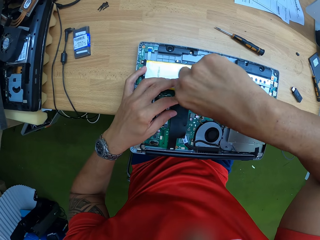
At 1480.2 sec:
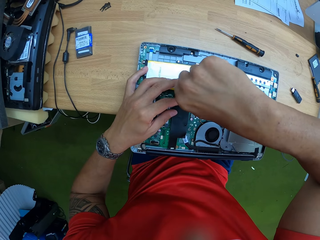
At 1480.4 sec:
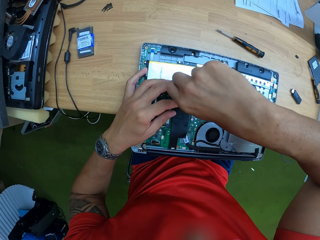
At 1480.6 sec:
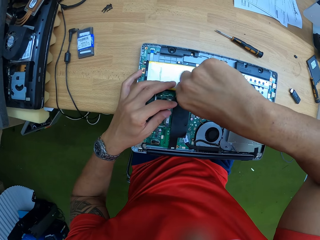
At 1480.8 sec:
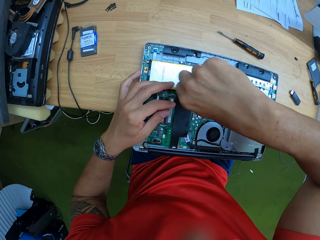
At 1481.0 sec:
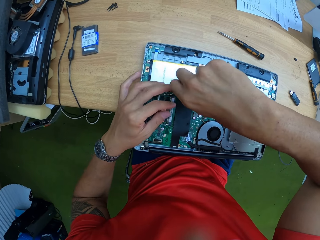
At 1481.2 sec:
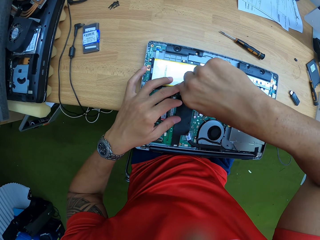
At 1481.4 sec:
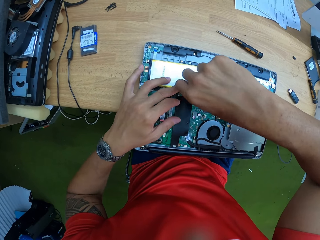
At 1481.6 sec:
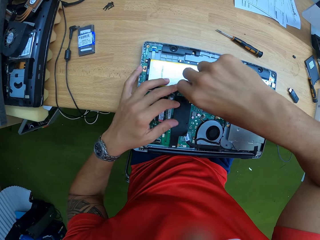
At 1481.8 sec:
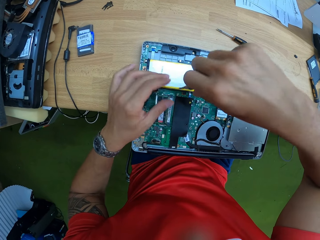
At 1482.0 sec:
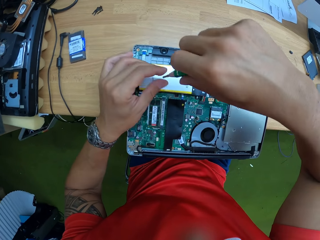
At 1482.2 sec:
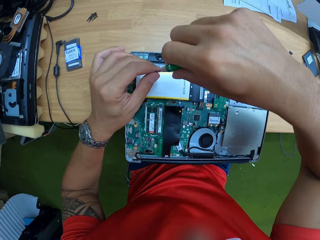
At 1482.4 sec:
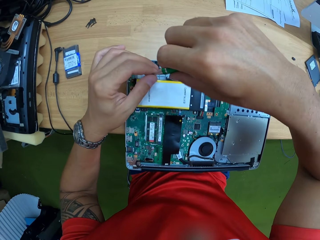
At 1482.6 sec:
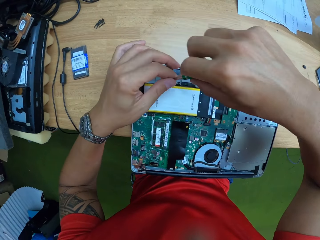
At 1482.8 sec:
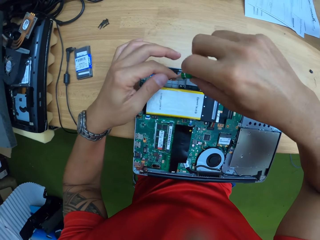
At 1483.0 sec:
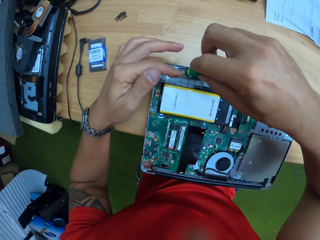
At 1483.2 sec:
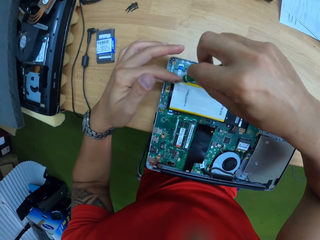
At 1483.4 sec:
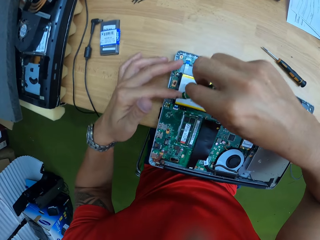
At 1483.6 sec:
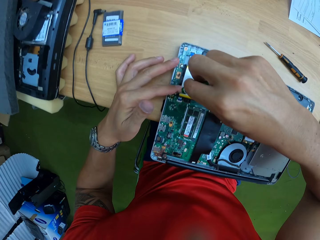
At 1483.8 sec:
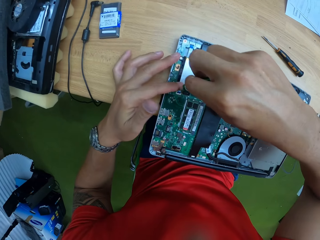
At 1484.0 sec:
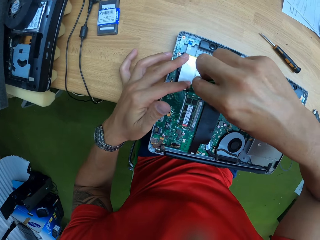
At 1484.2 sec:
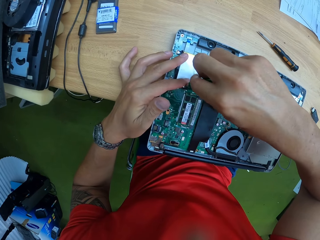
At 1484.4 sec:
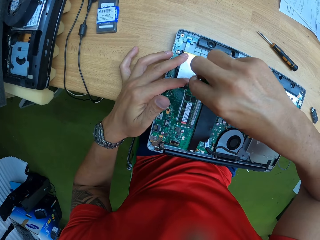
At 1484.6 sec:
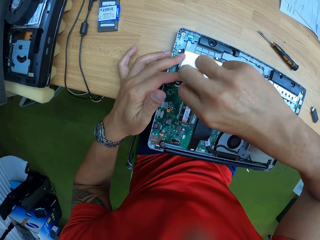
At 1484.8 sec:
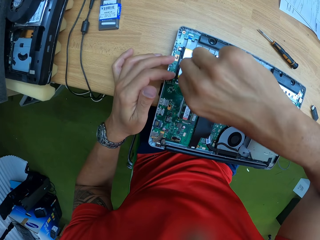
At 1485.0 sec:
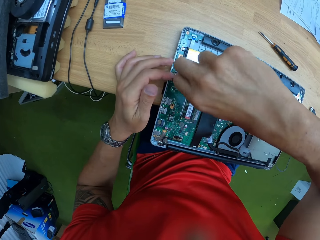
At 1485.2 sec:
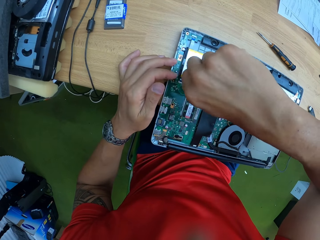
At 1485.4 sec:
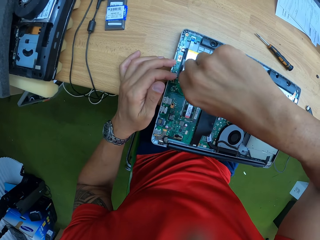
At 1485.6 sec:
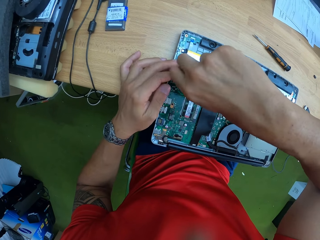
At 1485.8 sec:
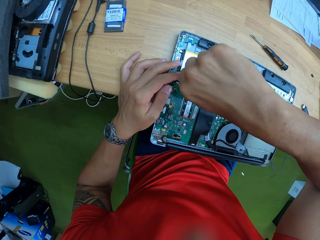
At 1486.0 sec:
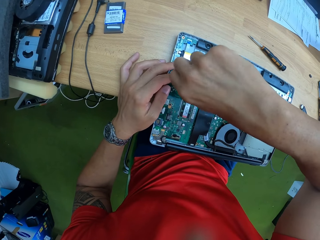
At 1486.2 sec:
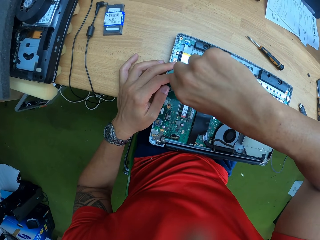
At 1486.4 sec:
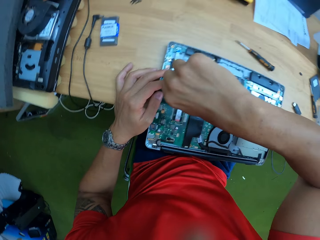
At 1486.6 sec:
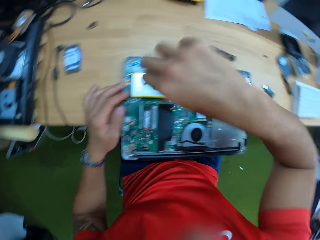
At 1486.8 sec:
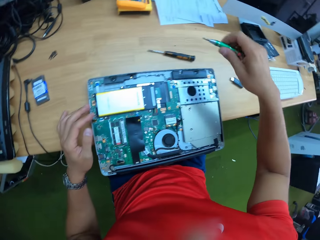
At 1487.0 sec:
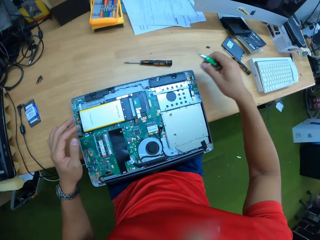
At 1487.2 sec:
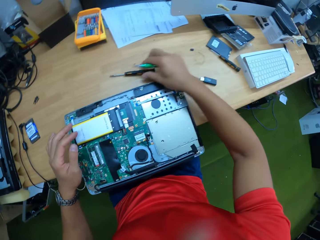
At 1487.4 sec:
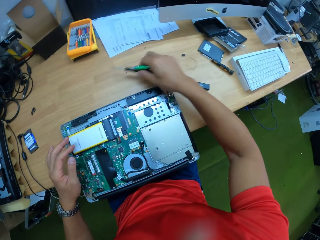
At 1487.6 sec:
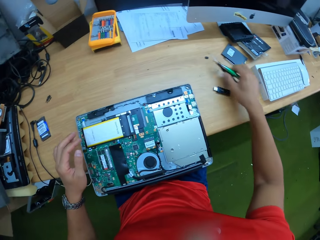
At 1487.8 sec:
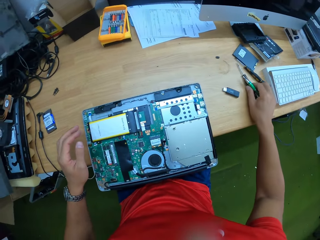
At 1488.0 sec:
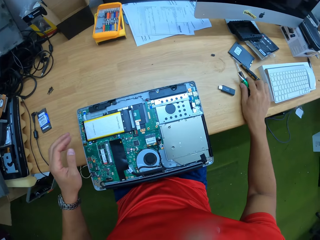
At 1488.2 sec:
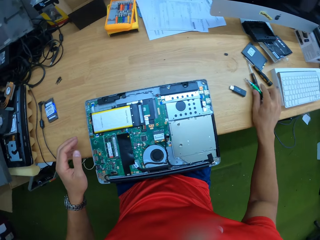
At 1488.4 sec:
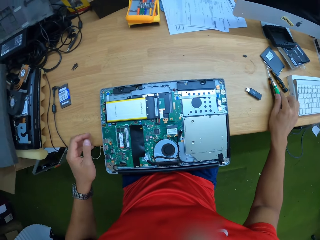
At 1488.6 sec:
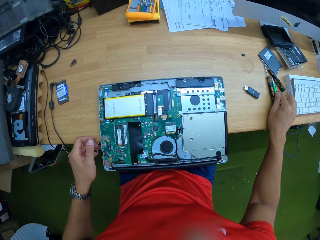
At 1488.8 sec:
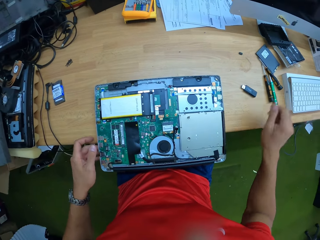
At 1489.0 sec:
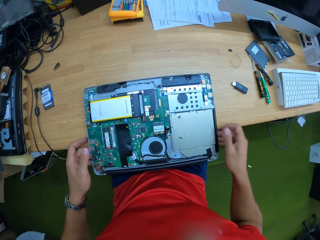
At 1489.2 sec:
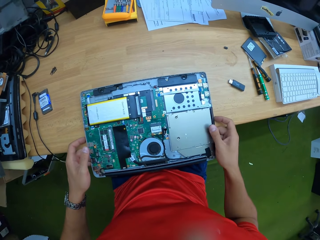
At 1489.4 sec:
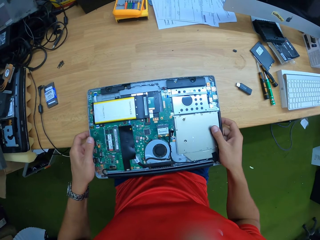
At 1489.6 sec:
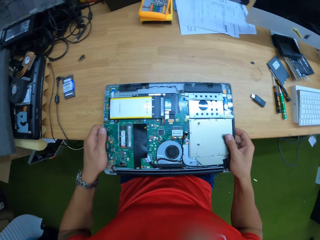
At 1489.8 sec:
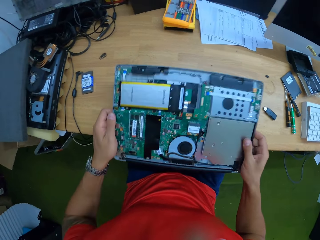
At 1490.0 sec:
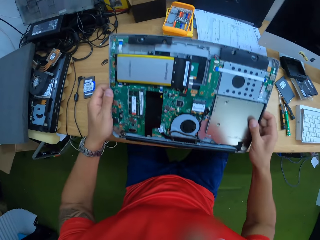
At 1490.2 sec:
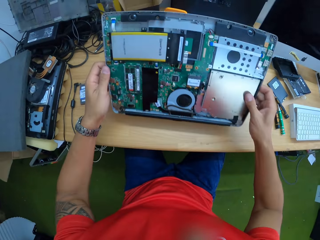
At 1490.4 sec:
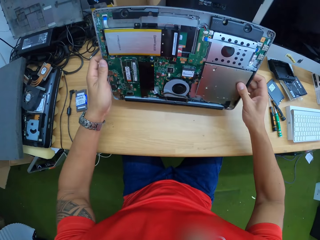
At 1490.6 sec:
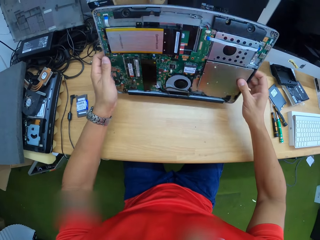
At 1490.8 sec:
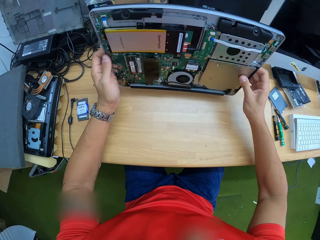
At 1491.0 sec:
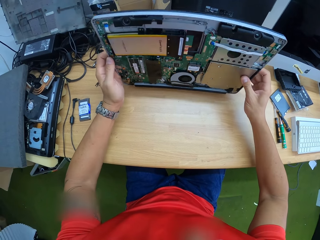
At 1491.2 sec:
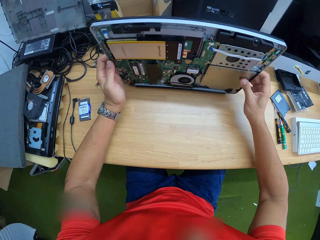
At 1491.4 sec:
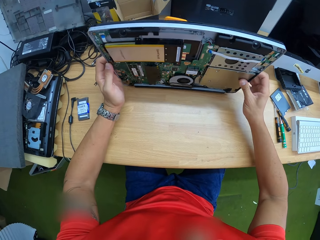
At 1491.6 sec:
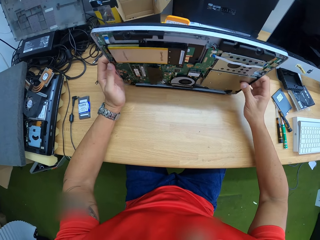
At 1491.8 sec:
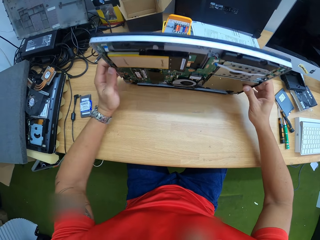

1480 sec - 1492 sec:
The camera wearer lifts the screwdriver. He tightens the screw with the screwdriver in his right hand. He puts the screw on the motherboard. He tightens the screw. He picks a screwdriver from the table with his right hand. He drops the screwdrivers on the table with his right hand. He picks the motherboard or laptop on the table with both hands.

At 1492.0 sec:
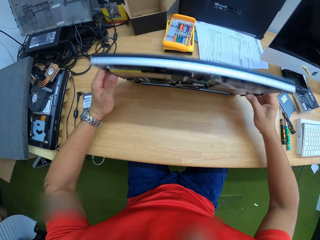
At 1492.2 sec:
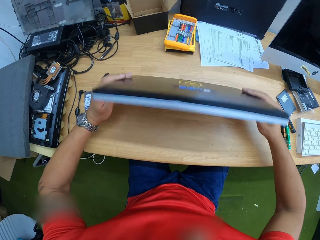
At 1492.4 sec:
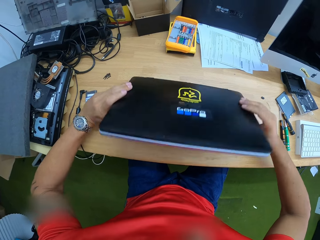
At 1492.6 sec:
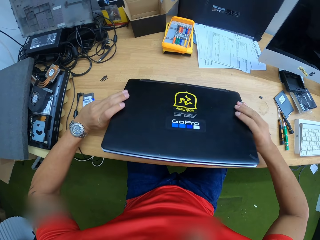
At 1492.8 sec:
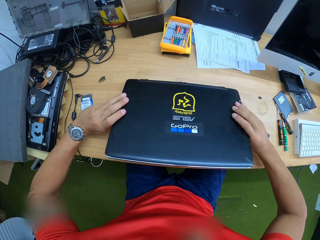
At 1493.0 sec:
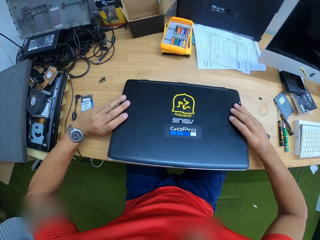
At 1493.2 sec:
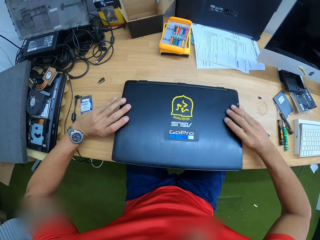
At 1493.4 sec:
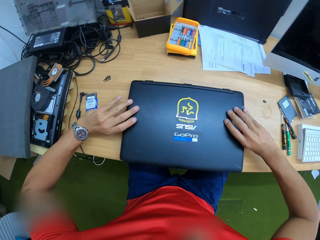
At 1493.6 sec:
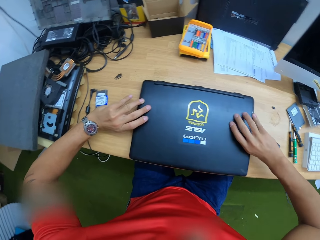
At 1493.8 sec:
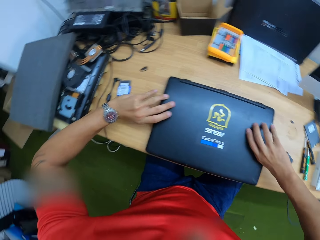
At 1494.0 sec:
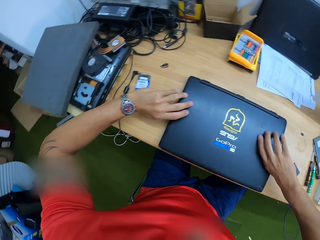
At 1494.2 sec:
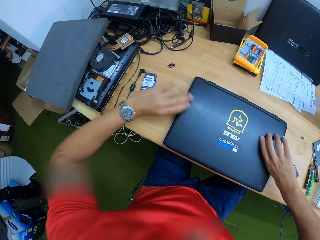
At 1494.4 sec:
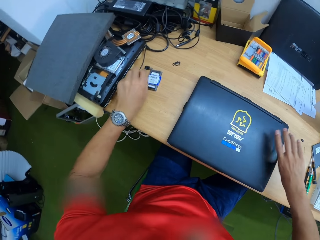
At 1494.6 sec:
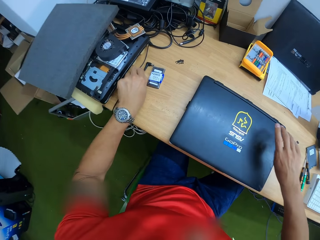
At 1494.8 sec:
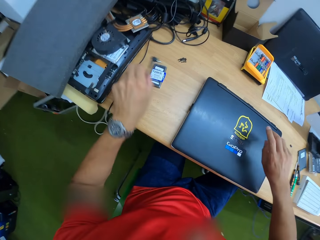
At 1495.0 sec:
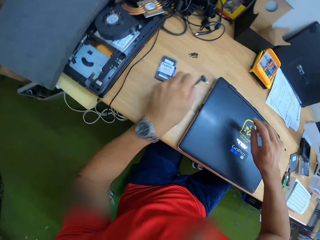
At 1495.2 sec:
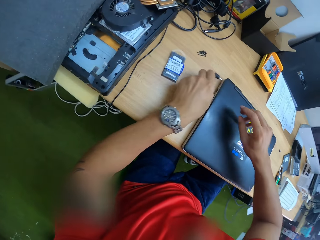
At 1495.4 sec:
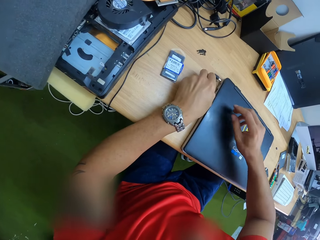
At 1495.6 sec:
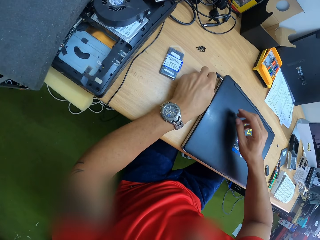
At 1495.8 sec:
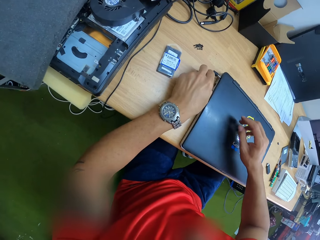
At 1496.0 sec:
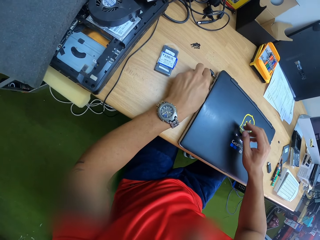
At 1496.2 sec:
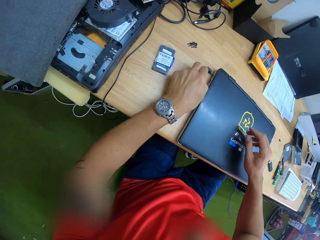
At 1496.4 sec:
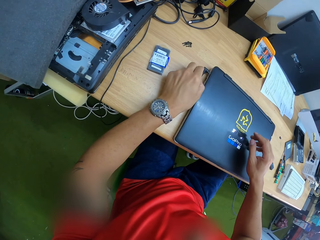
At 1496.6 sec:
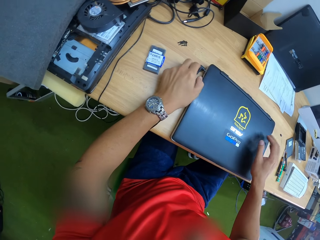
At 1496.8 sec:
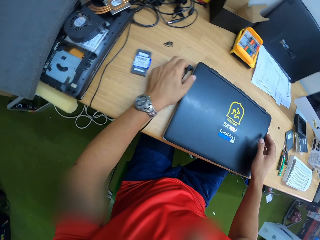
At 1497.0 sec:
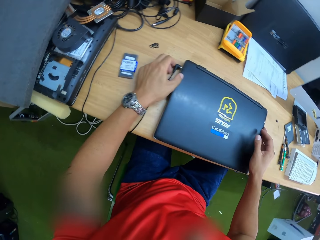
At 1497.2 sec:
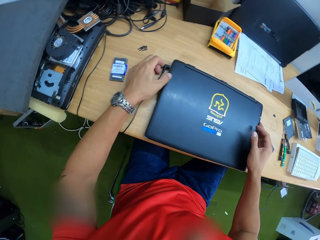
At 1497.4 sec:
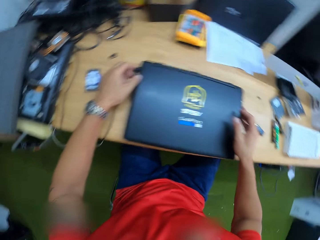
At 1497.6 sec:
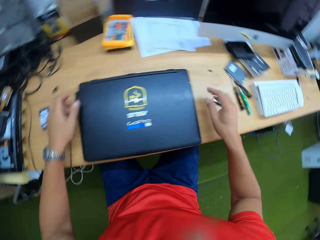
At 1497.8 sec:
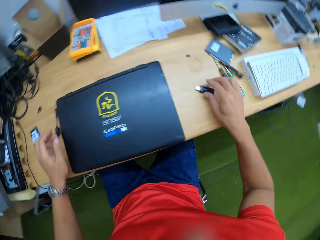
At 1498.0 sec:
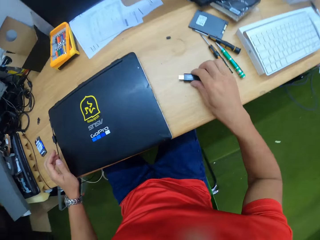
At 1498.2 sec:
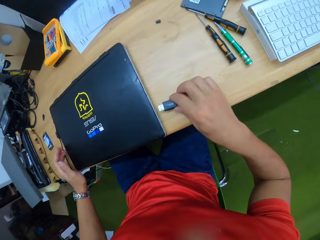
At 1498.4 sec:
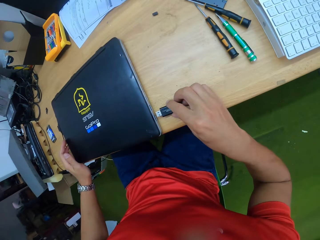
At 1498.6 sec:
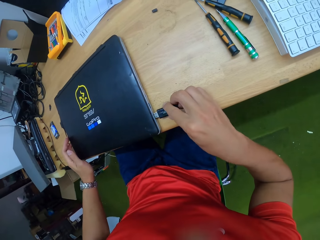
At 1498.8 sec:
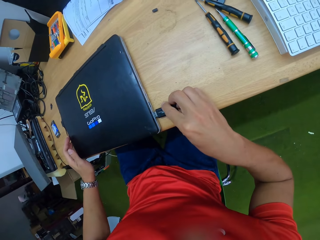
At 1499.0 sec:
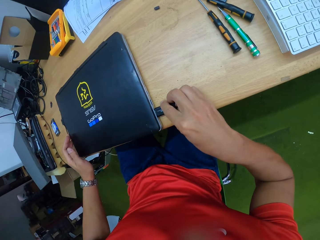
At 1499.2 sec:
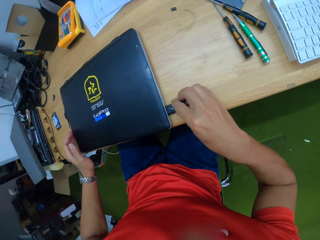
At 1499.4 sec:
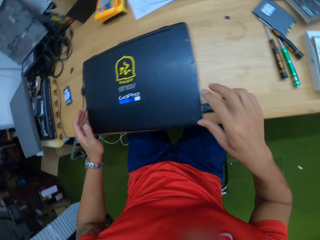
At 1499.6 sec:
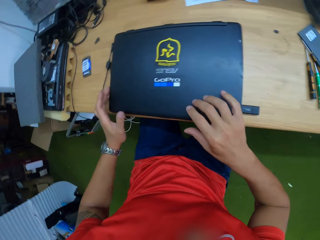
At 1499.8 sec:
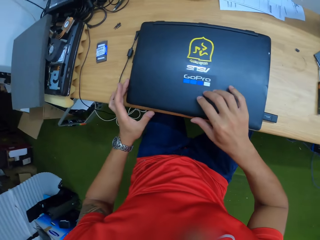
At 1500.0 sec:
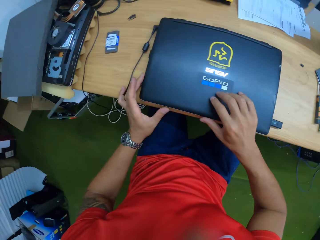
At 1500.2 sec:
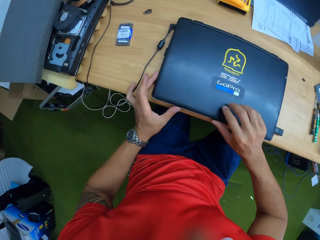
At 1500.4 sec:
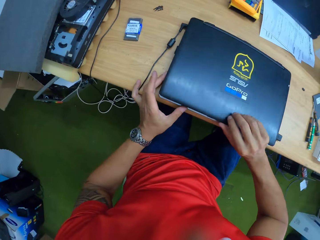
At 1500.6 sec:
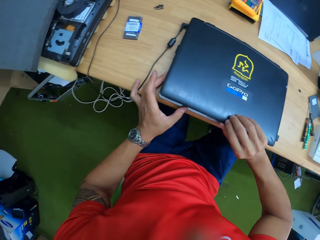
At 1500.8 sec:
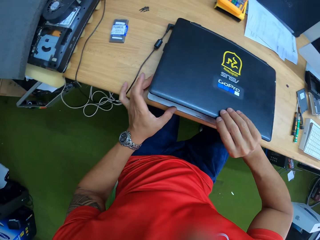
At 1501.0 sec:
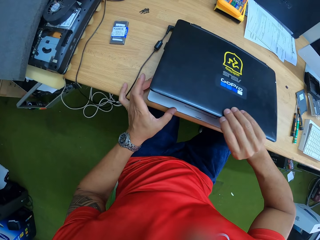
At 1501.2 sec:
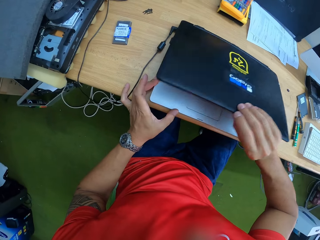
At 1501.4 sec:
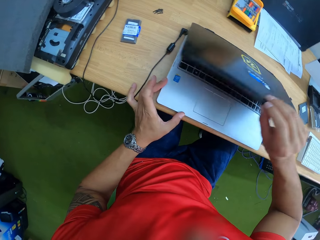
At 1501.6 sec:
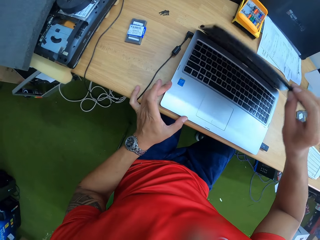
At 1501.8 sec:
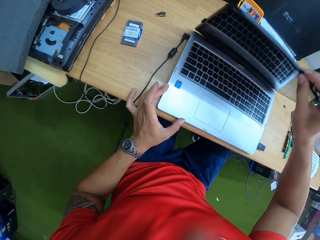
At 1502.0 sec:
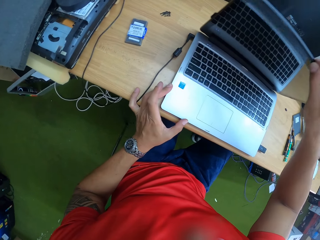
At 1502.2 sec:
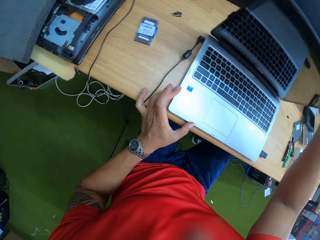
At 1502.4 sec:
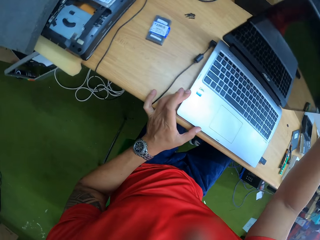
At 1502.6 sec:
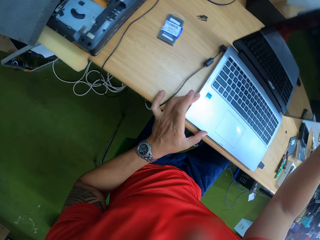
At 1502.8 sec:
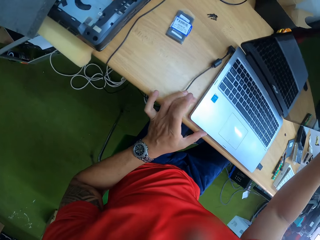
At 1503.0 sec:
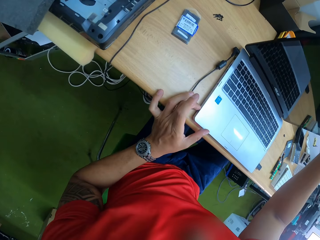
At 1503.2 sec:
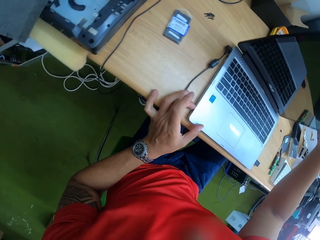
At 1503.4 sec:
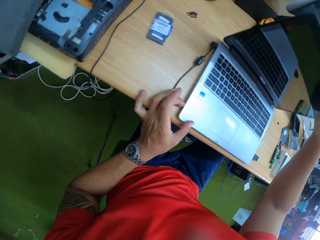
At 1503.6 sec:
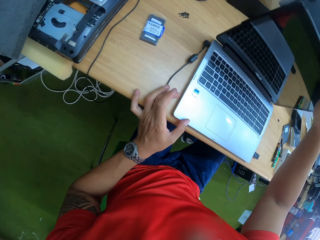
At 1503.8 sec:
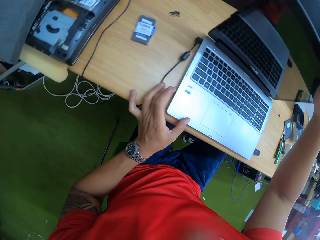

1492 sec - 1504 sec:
The camera wearer holds the laptop upright. He drops the laptop on the table with both hands. He picks the laptop charger from the table with his left hand. He plugs the laptop charger to the laptop with his left hand. He picks a flash drive from the table with his right hand. He inserts the flash drive into the laptop's USB port. He opens the laptop with his right hand.
